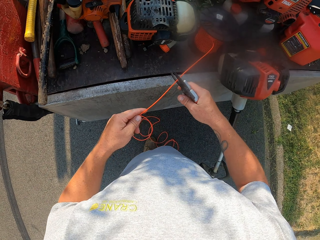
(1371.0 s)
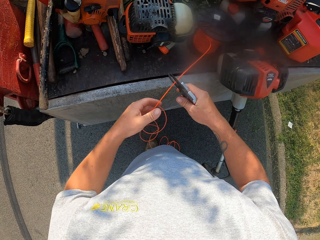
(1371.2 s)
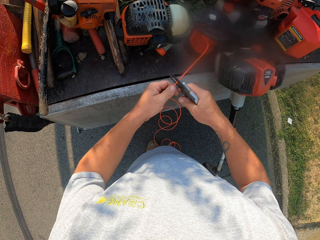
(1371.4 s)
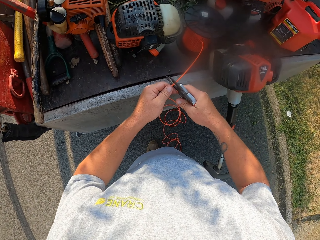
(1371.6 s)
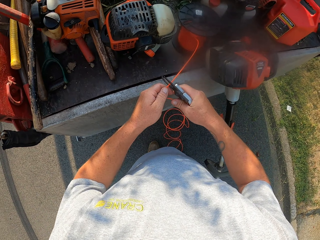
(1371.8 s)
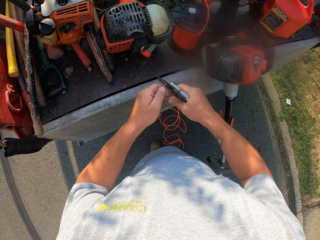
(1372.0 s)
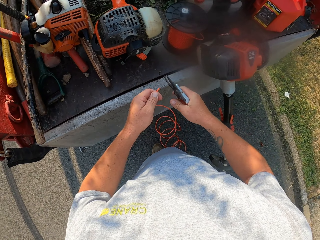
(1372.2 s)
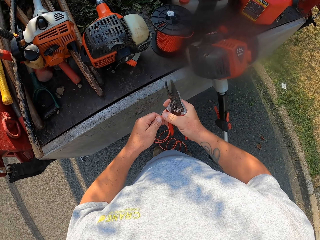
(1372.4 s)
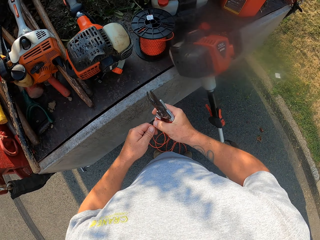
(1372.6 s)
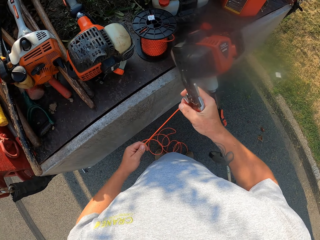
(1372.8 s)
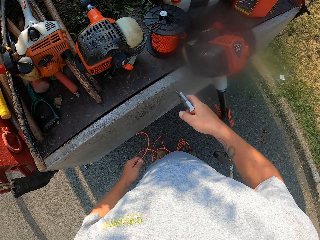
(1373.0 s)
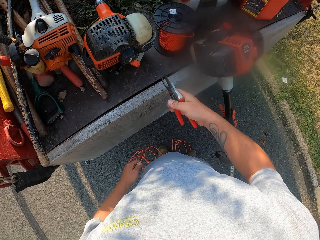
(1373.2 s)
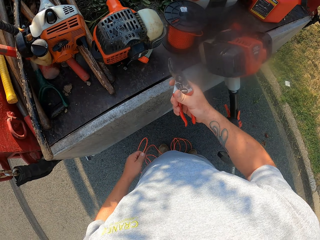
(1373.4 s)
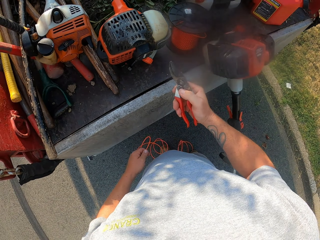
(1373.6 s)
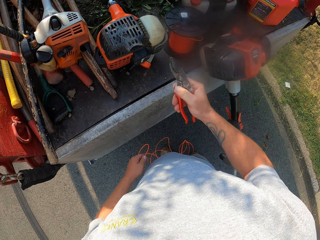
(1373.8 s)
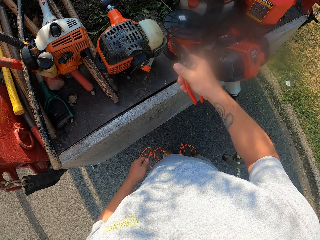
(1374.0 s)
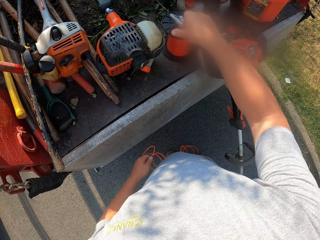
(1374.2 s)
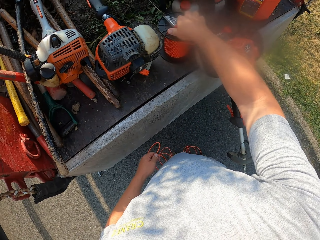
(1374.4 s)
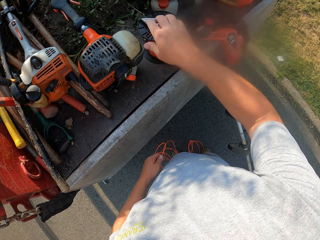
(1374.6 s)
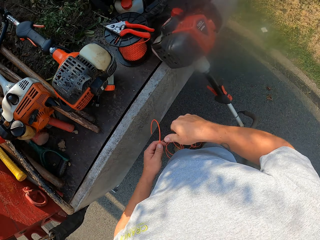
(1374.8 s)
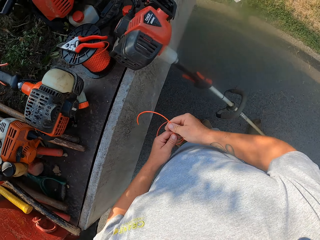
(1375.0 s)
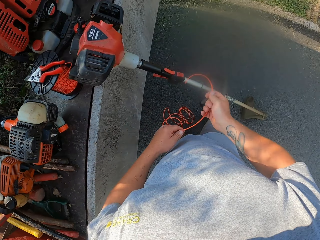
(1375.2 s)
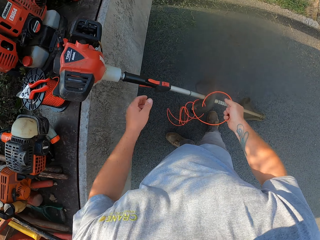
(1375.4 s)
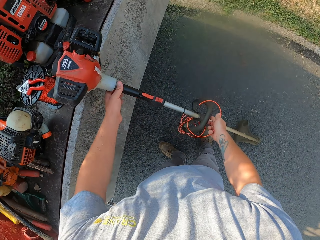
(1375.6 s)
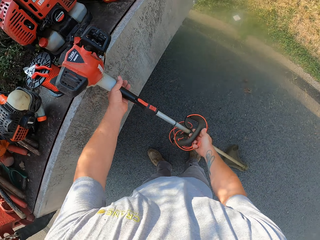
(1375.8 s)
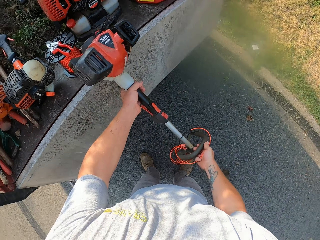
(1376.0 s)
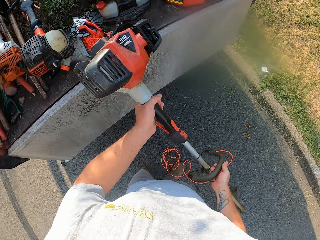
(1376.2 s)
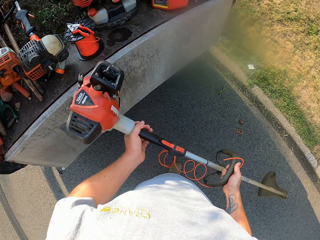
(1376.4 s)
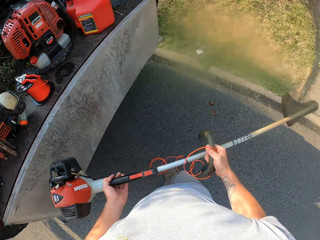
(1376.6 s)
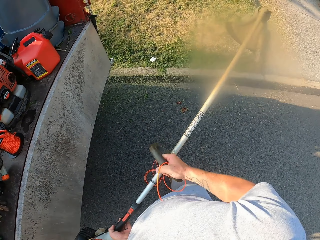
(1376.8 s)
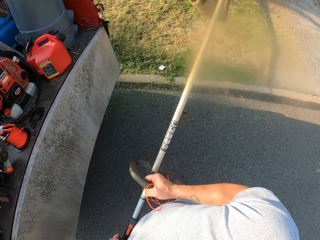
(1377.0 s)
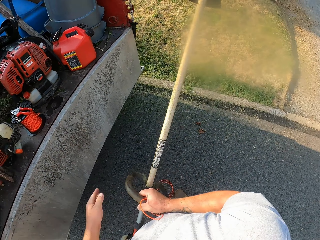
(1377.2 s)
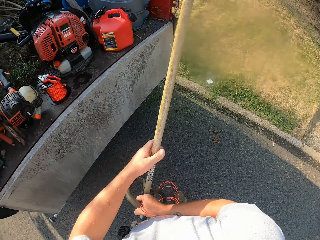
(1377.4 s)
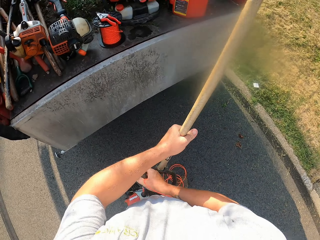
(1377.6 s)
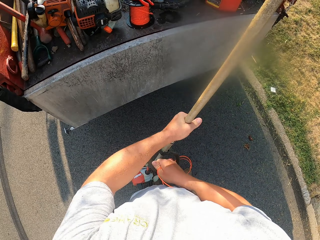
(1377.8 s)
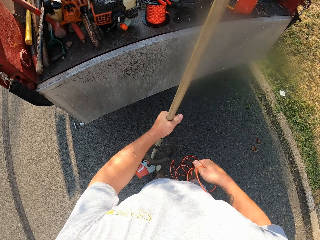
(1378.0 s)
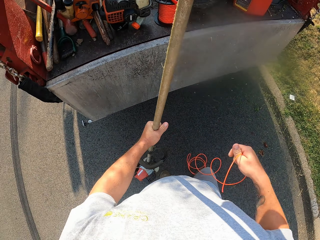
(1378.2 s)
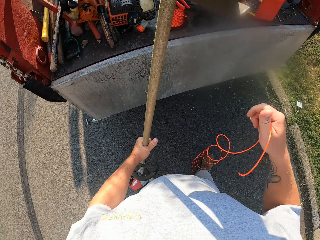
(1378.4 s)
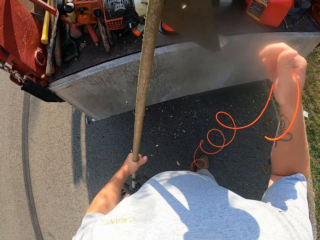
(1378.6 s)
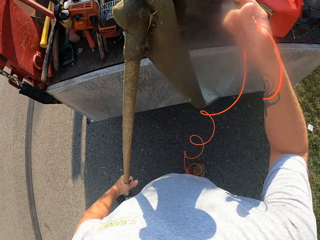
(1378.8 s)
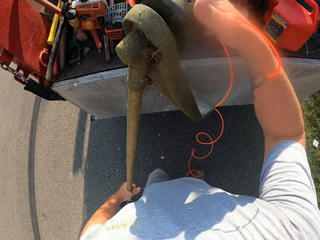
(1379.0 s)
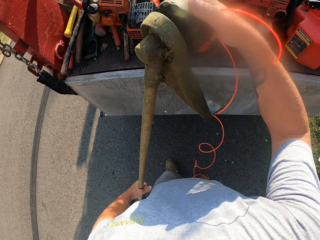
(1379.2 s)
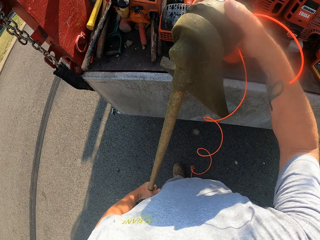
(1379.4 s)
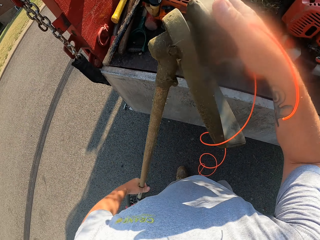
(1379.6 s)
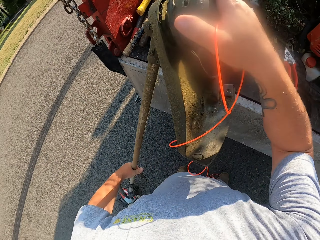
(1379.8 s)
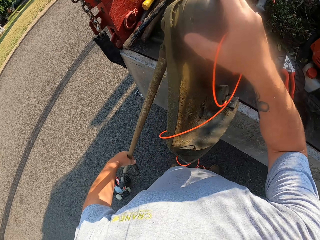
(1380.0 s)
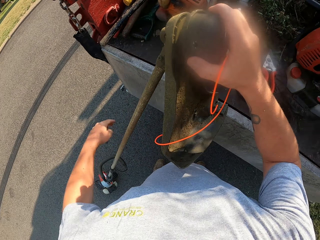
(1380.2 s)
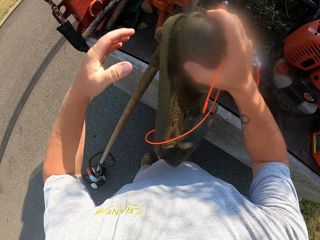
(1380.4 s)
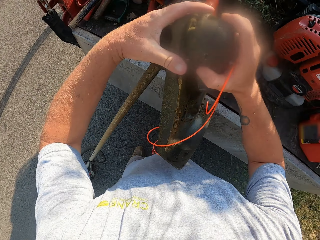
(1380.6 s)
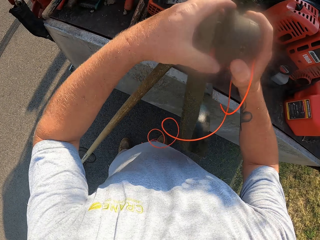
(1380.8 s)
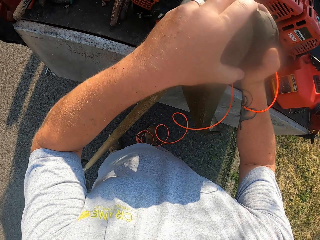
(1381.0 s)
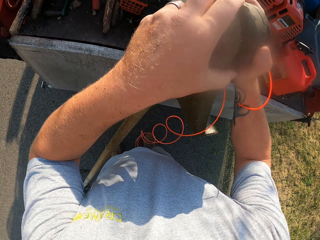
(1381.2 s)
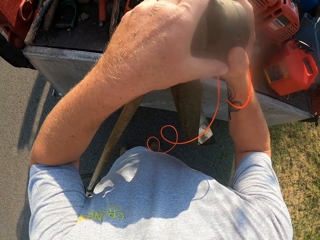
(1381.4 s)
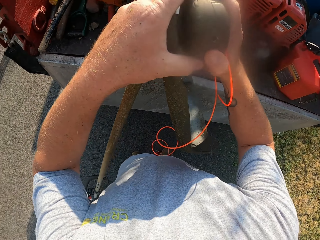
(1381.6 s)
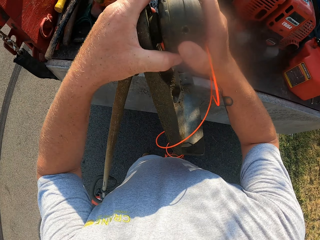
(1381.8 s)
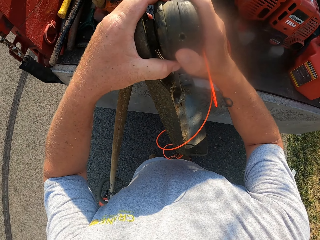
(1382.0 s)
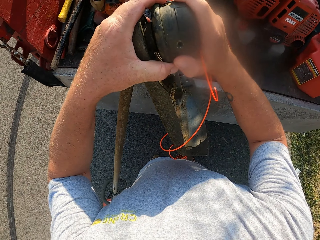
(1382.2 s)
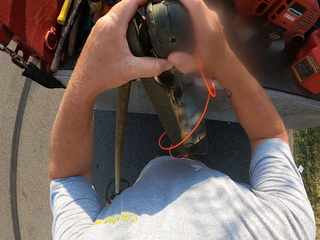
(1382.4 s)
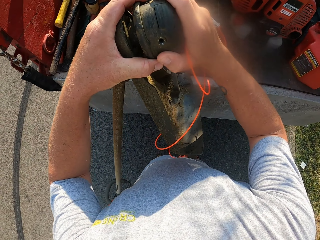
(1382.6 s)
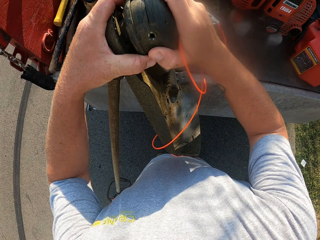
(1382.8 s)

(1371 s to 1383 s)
The camera wearer cuts the rope with the cutting pliers. They stare at the scissors. They place the cutting pliers on the rope reel. They pick up the hand held mower or brush cutter, turn the brush cutter. They inspect the hand held mower.

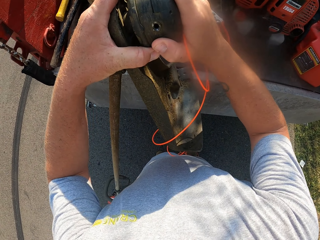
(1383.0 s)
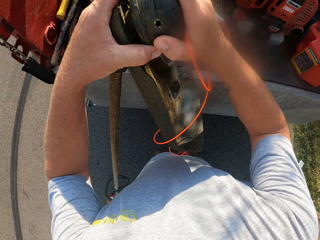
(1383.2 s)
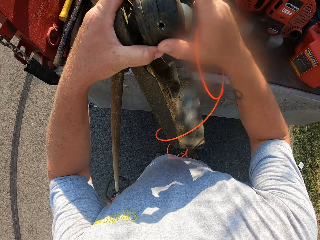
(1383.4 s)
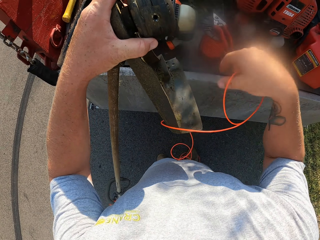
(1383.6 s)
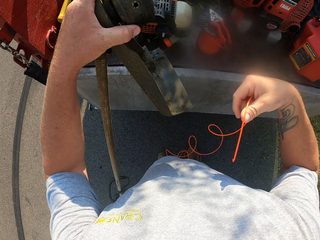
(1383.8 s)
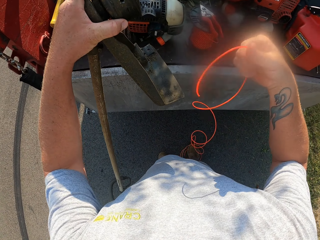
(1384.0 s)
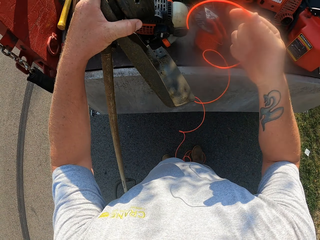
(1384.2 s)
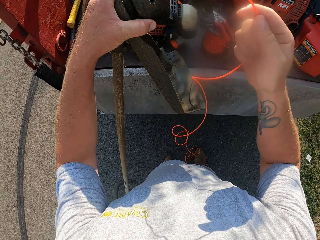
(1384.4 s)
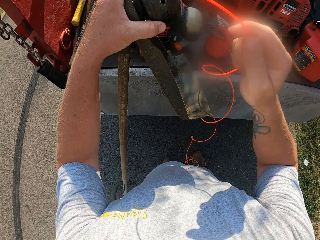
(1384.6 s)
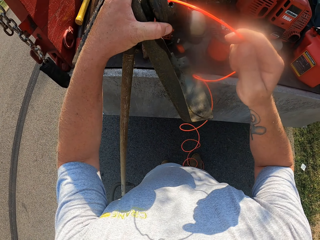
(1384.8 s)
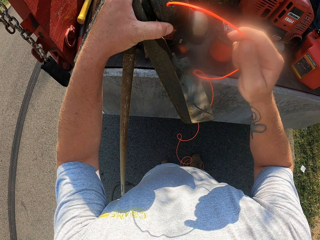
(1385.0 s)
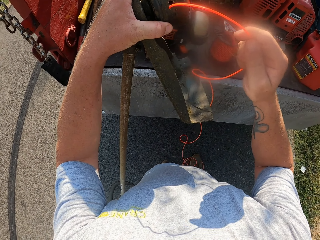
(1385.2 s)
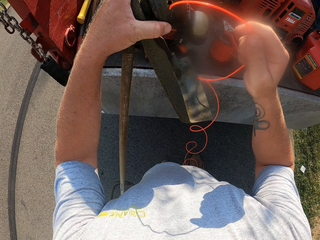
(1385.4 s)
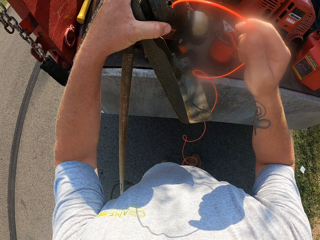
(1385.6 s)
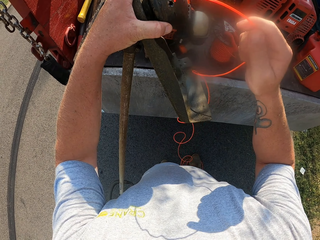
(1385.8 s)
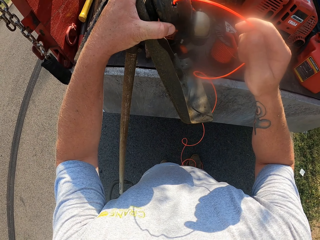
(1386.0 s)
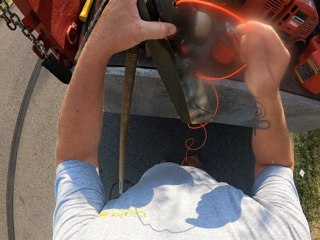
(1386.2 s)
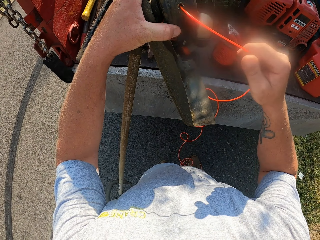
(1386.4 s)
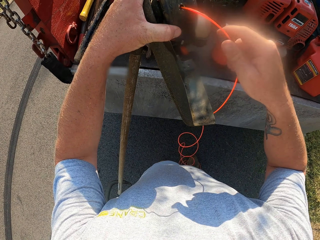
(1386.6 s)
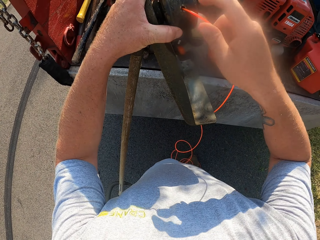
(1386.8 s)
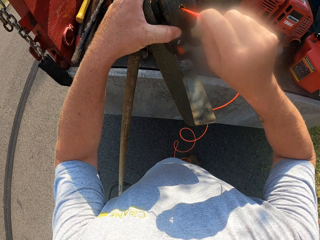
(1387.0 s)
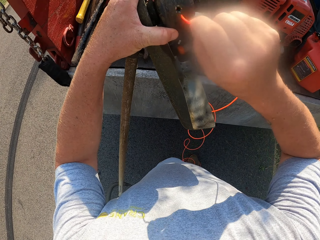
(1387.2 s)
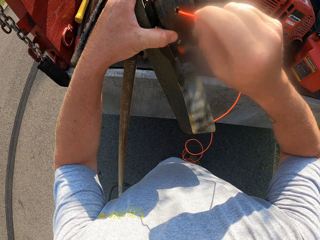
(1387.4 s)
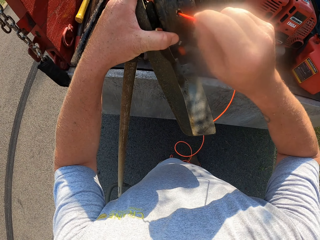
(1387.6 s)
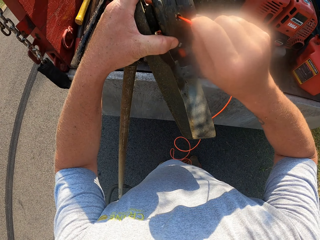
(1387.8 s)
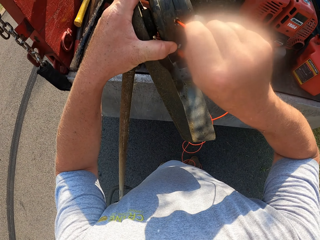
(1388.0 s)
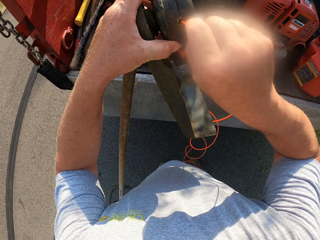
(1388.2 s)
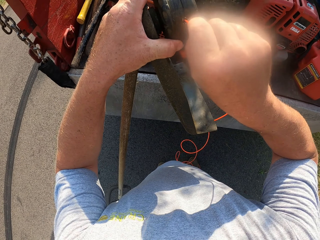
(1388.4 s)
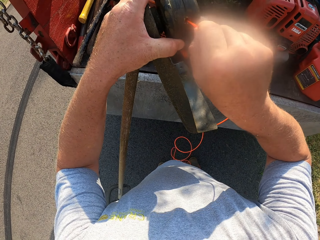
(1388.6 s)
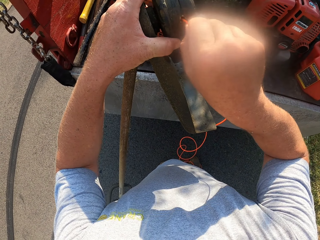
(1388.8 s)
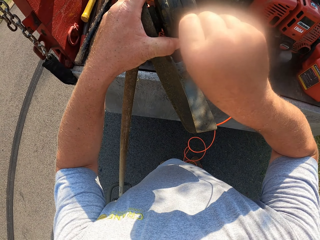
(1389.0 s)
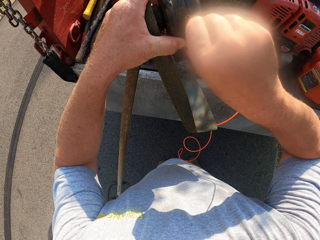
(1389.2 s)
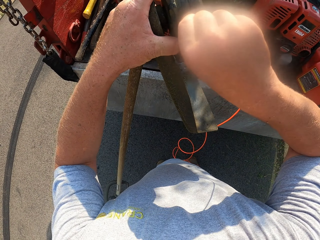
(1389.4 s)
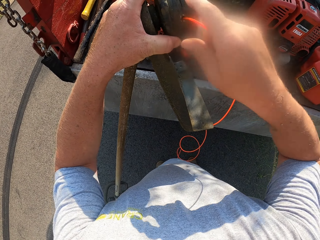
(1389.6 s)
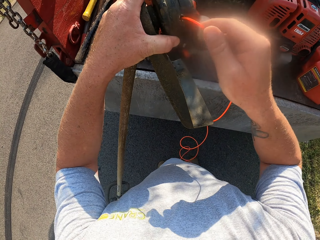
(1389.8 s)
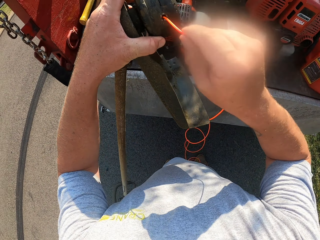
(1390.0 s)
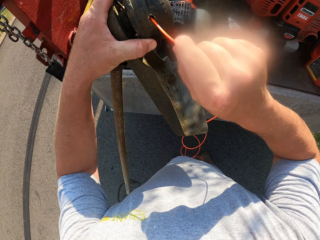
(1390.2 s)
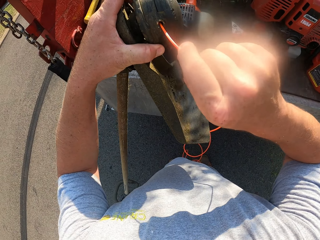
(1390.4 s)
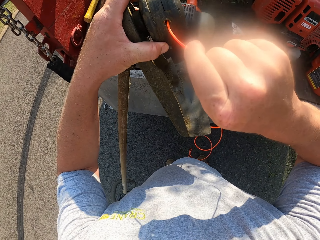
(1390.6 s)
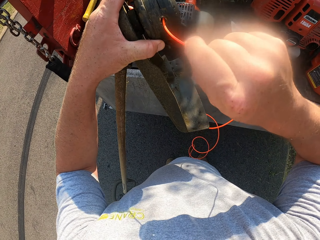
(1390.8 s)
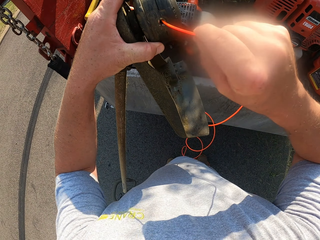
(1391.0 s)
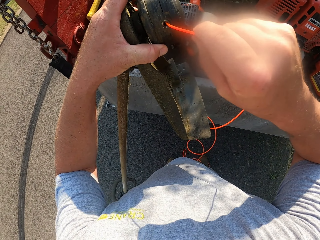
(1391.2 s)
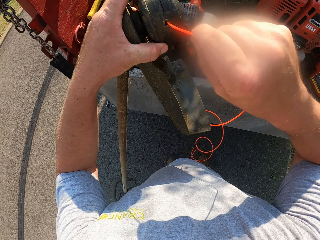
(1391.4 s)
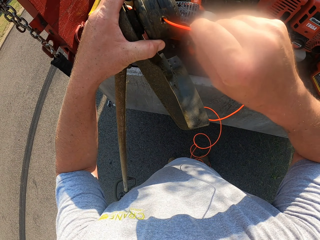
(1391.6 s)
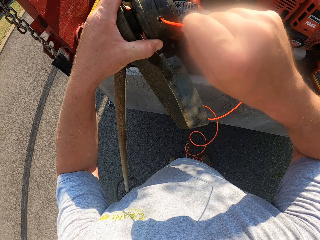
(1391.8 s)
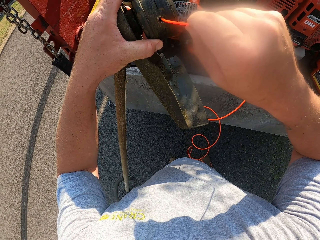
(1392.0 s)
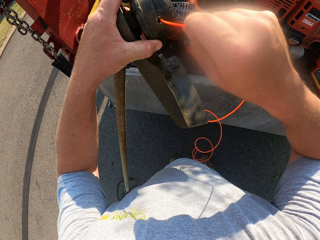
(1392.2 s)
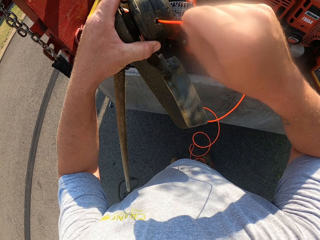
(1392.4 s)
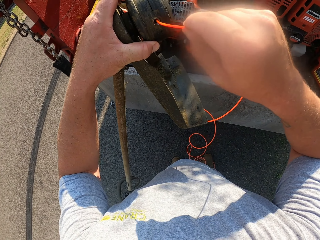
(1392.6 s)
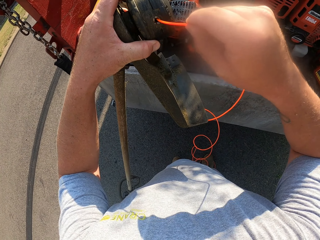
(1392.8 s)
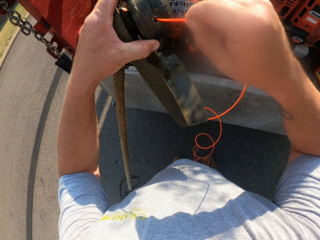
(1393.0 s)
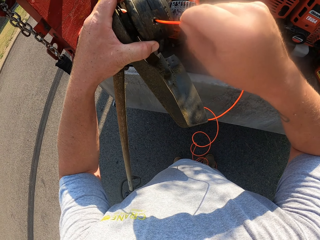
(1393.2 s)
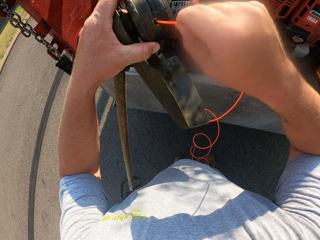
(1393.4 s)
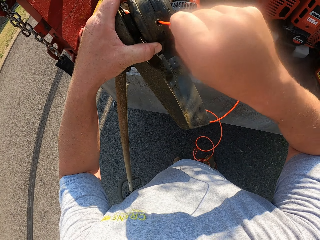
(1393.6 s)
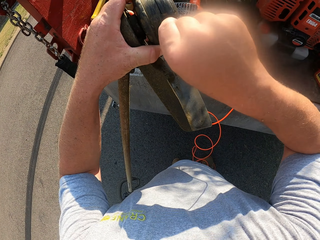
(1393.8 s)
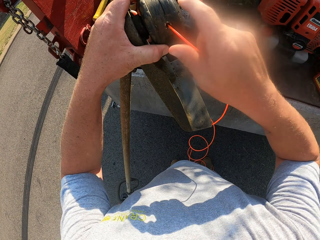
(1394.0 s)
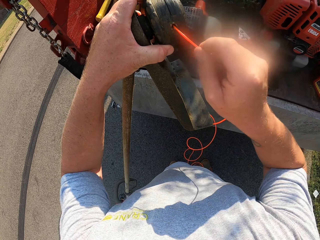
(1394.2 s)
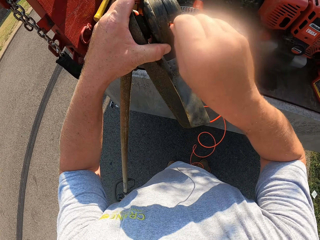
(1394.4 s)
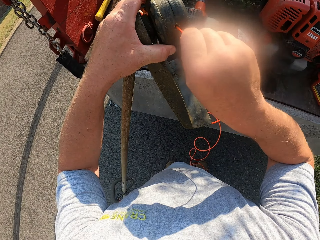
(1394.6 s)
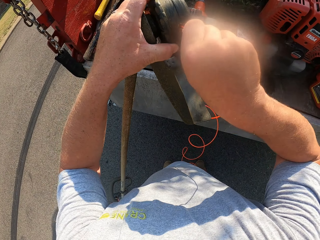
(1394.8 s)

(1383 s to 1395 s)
The camera wearer inserts the rope in the brush cutter.
